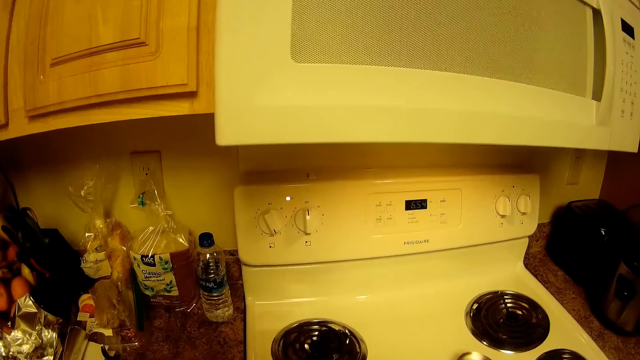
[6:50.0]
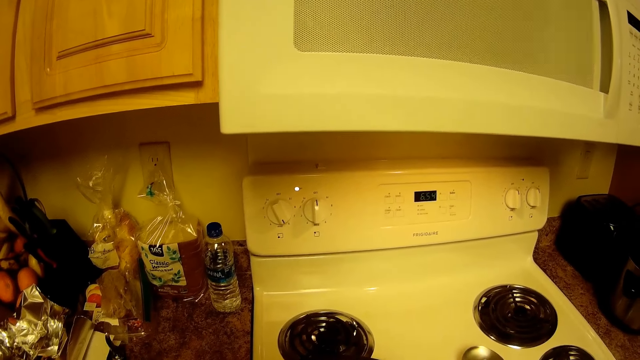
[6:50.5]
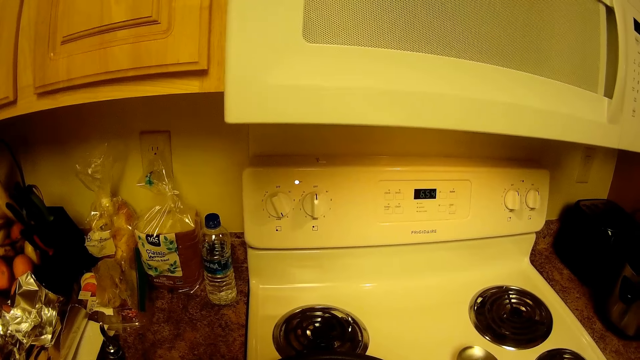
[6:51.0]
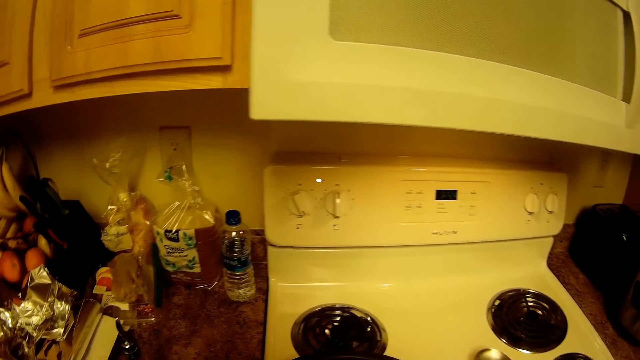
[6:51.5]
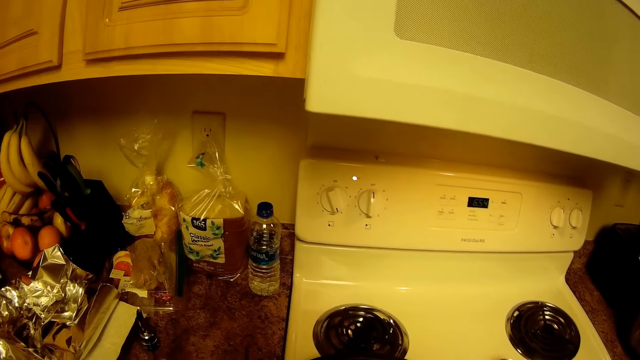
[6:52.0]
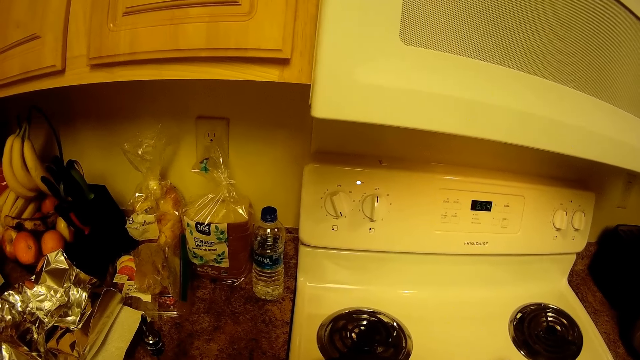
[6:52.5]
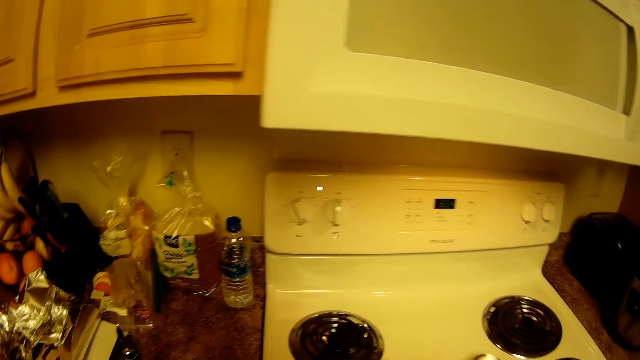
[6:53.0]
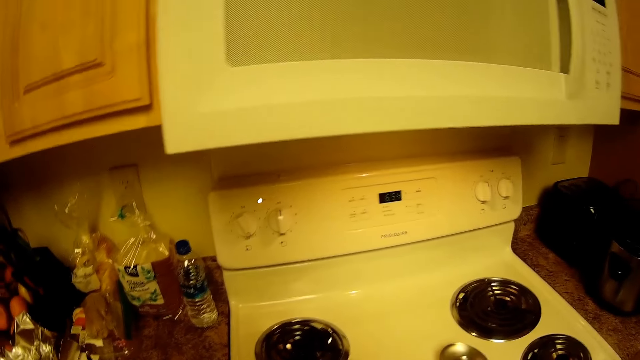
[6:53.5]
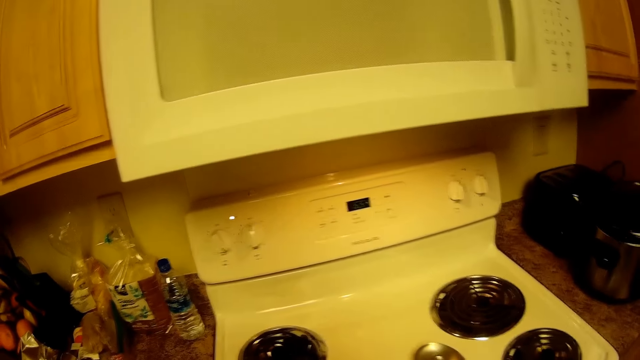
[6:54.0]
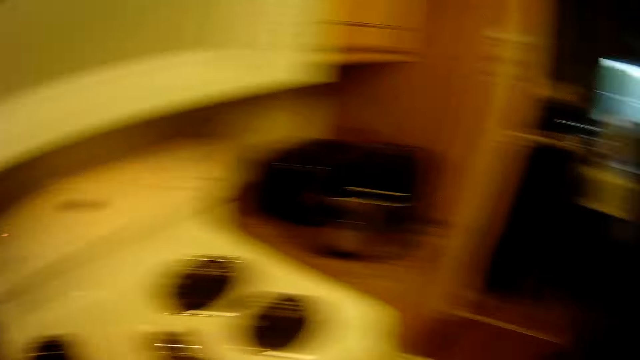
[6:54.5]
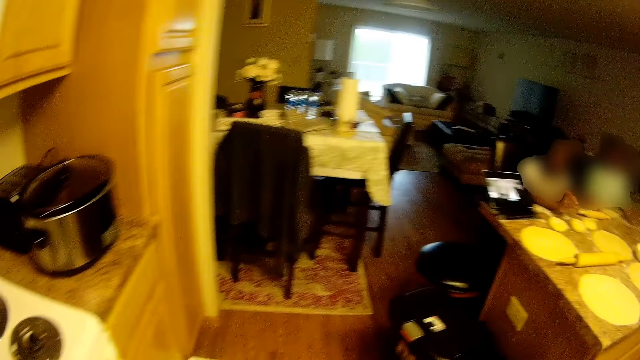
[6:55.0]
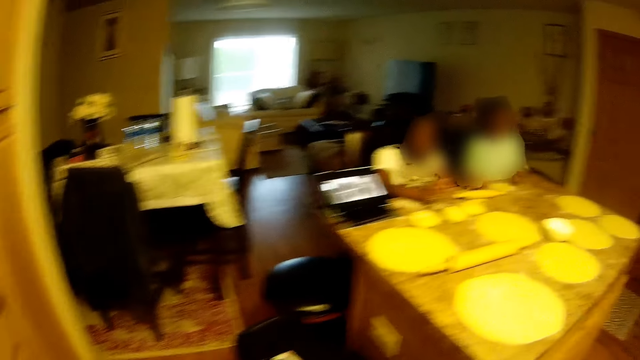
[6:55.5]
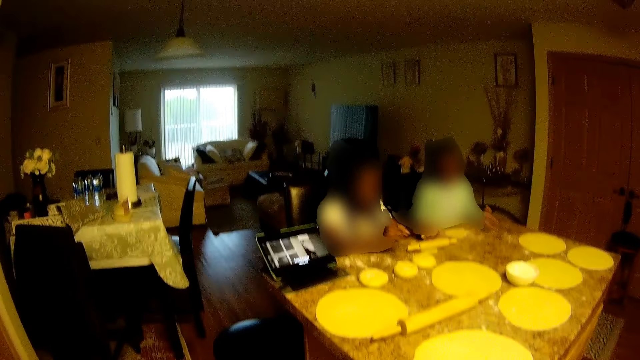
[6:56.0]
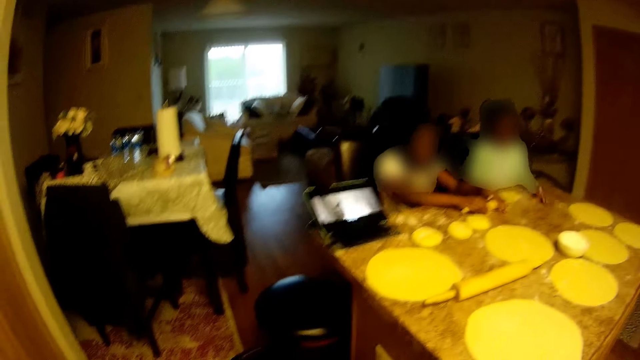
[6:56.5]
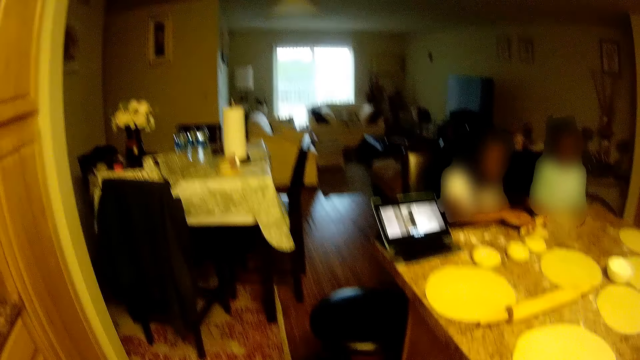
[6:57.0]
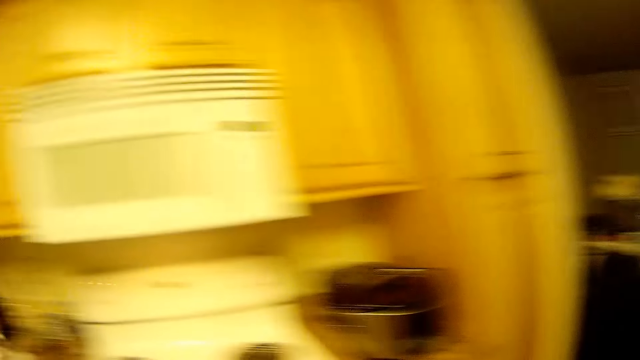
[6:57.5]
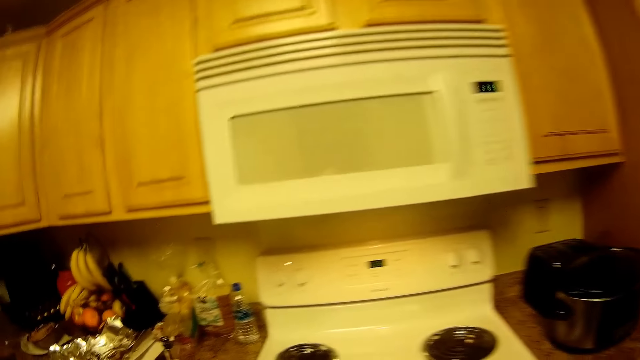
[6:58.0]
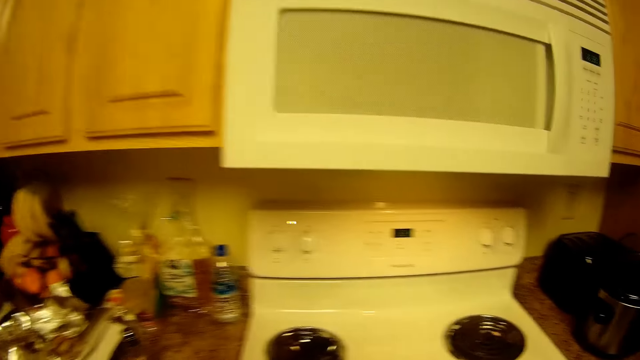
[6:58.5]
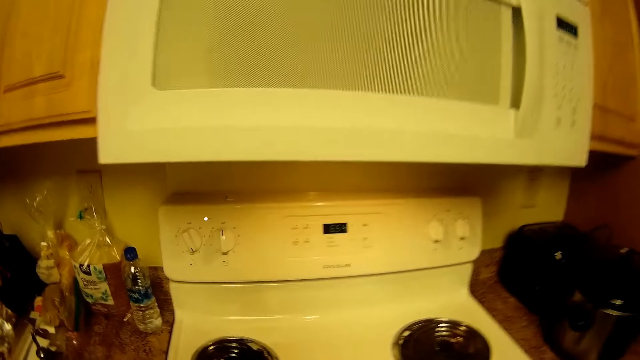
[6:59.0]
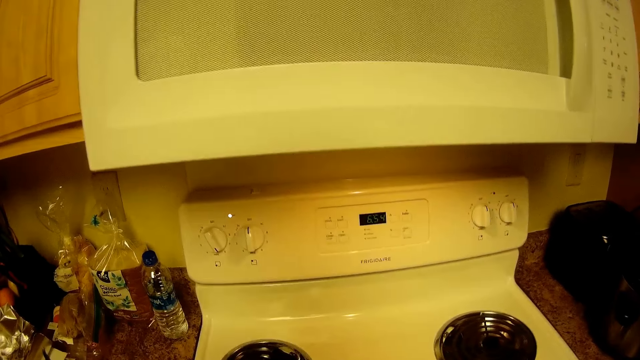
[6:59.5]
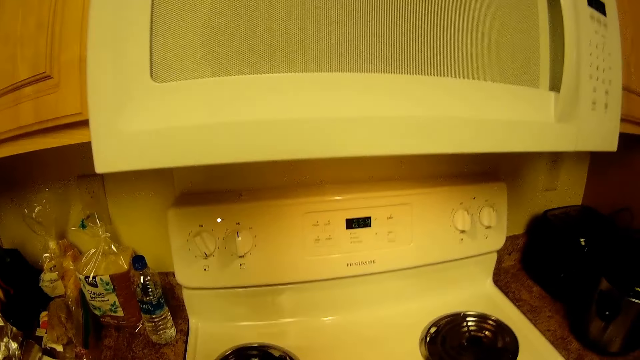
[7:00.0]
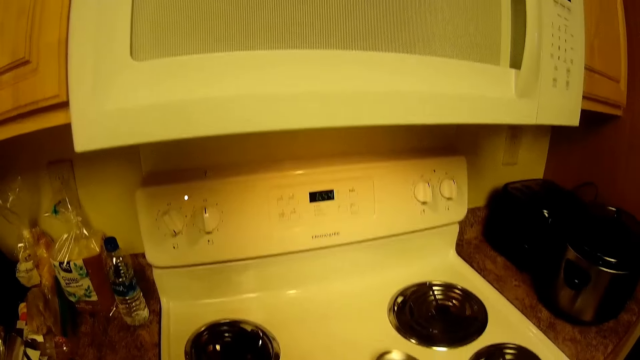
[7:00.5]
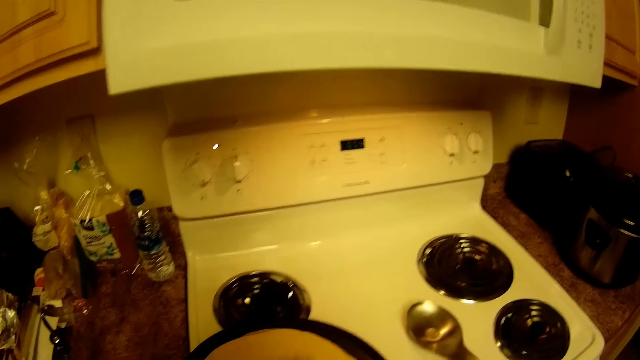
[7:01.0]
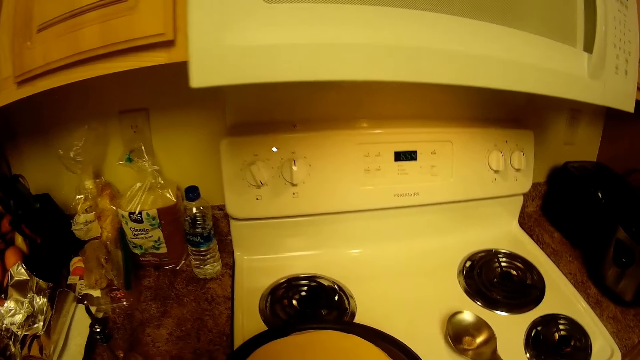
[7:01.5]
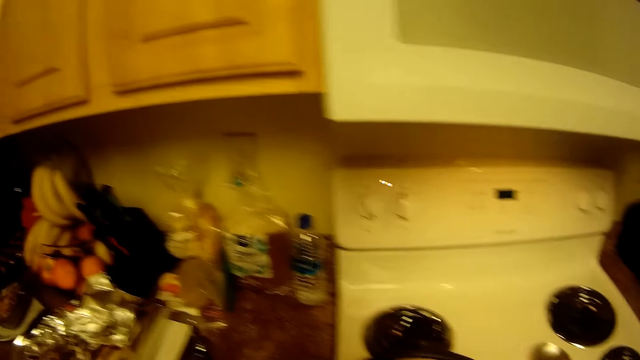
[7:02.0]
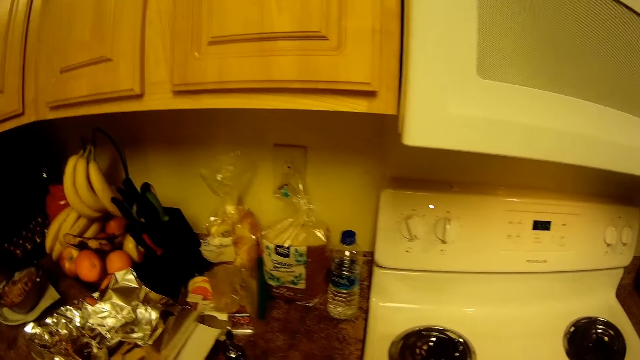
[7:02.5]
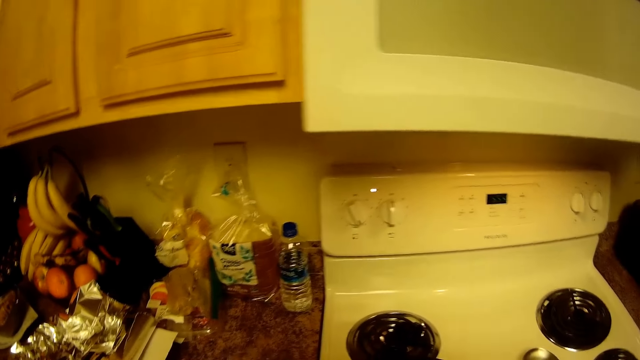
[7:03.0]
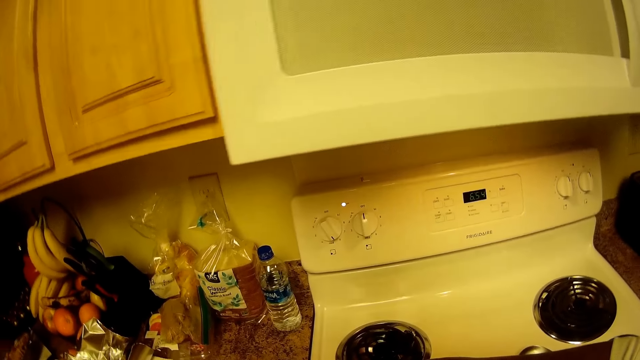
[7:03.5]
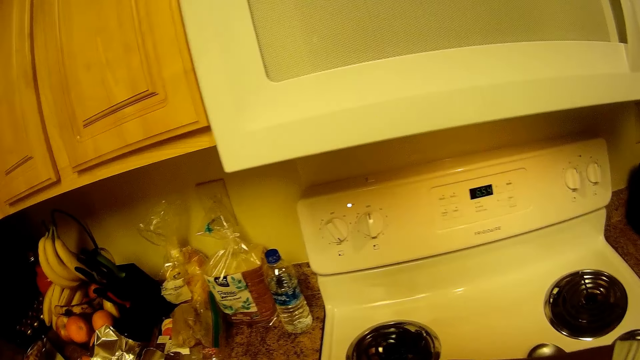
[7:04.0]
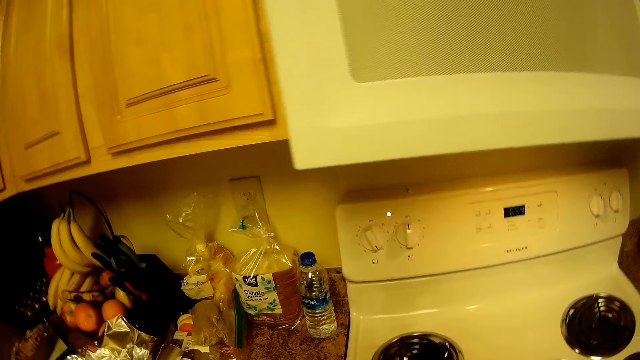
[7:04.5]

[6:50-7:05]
The camera wearer looks around. They turn around. They look around. They turn around. They cook the tortilla.

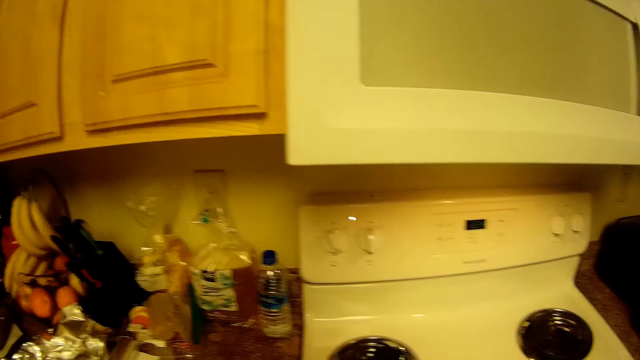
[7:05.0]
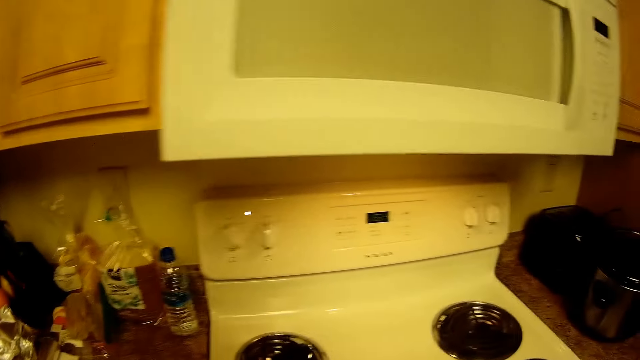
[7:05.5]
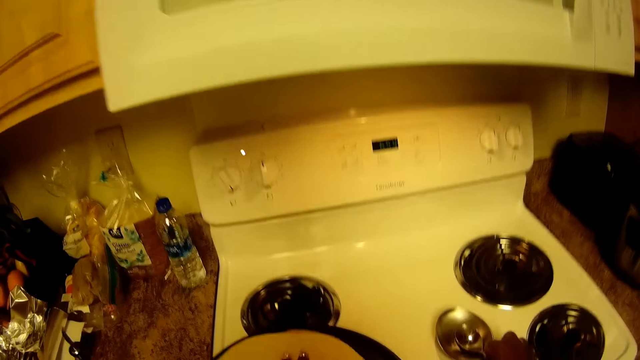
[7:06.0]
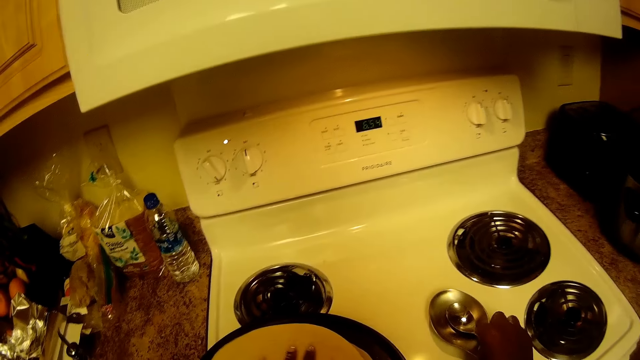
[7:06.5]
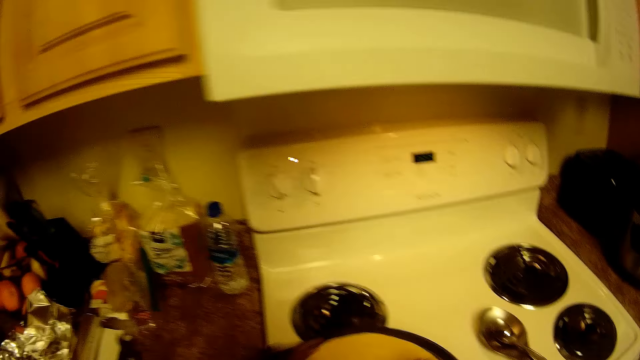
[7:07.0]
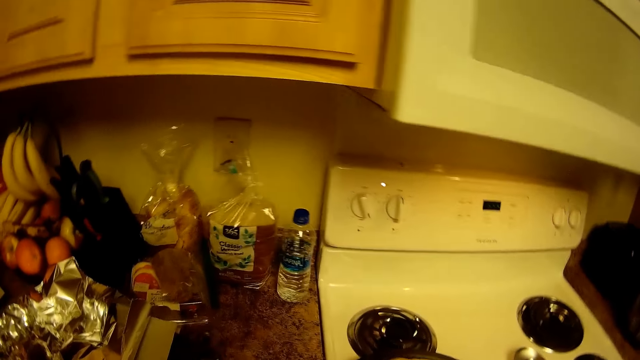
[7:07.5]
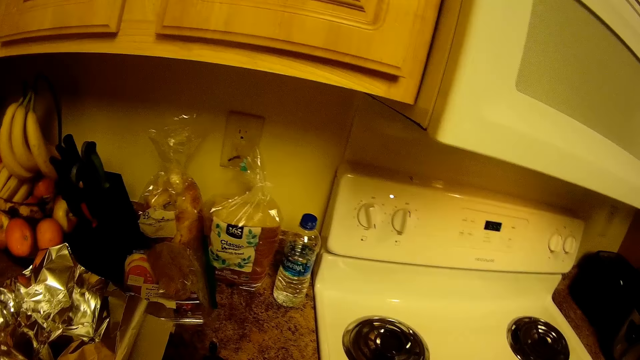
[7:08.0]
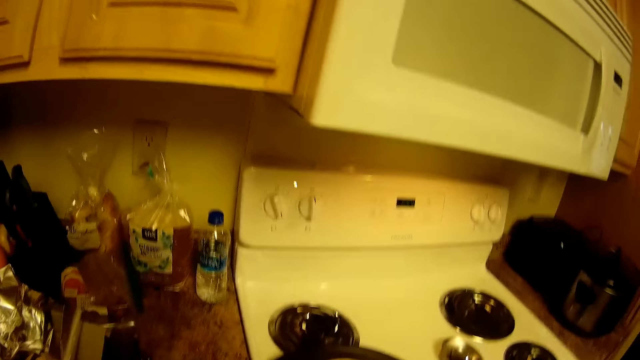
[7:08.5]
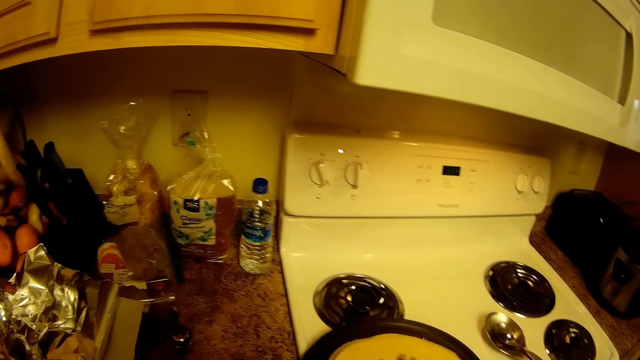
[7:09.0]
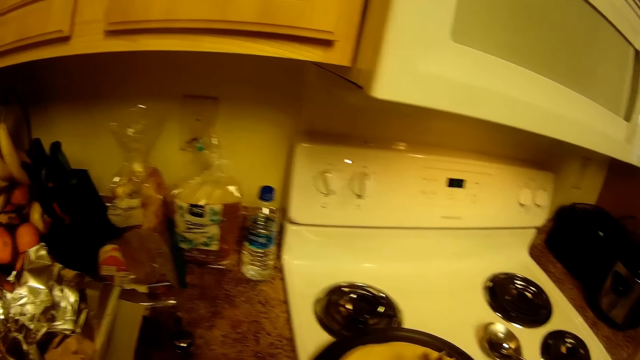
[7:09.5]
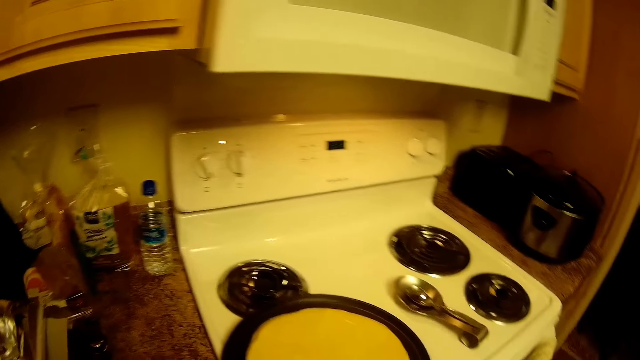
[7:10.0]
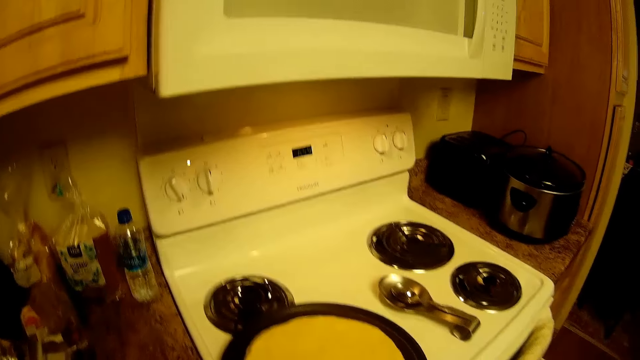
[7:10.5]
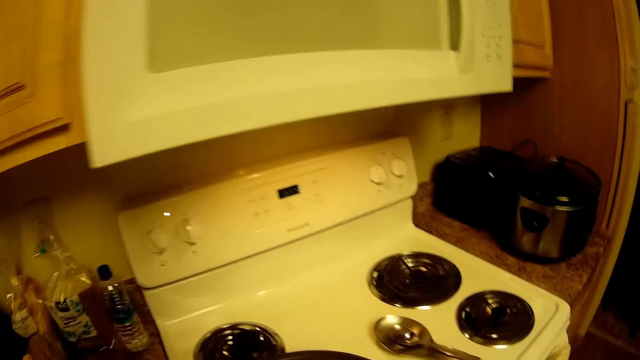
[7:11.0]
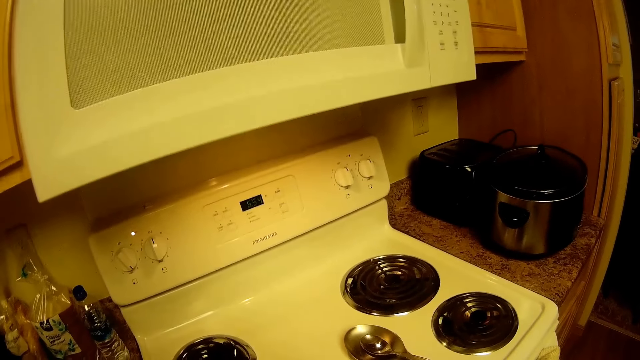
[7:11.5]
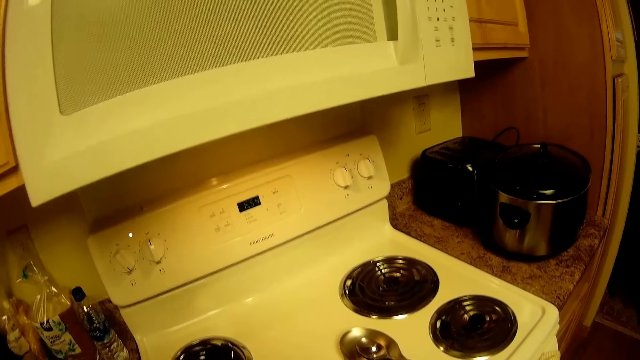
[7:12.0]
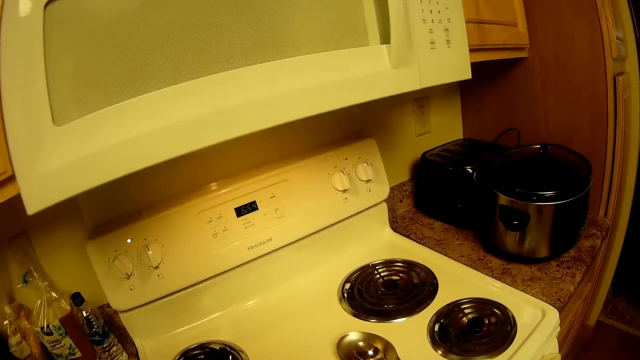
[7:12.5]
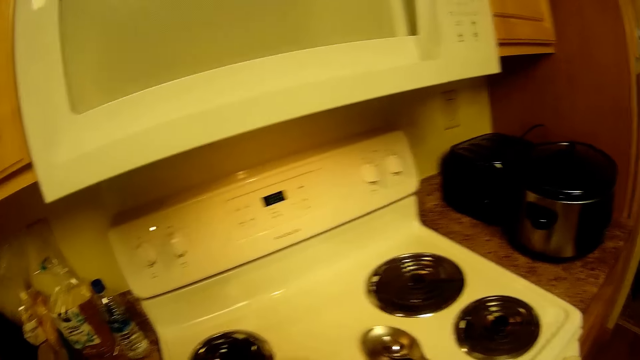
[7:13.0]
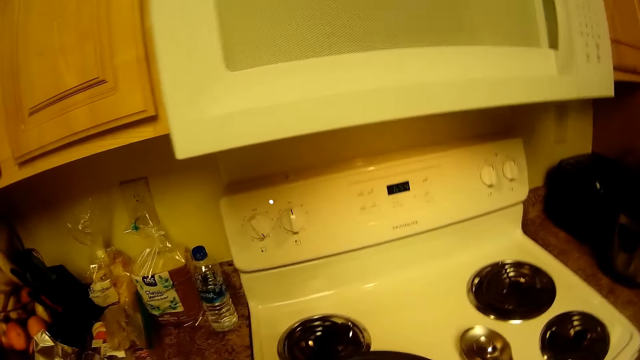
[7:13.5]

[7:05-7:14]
The camera wearer places her left hand on the ball of dough in the fry pan. She turns the tortilla on the pan. She drops a spoon on the gas burner with her right hand. She looks around.
